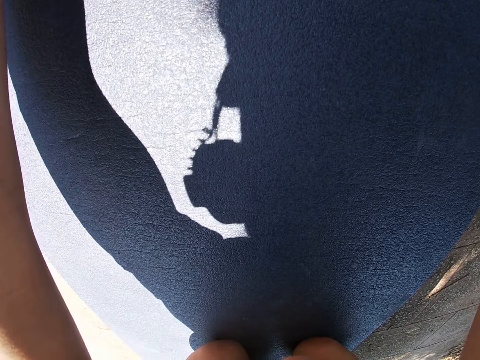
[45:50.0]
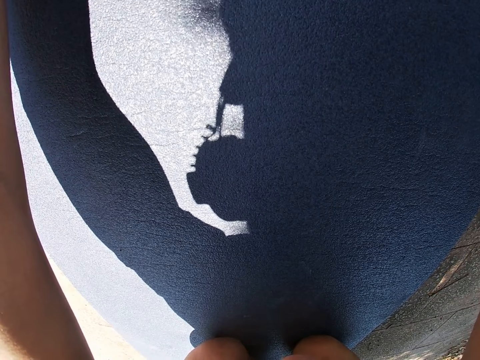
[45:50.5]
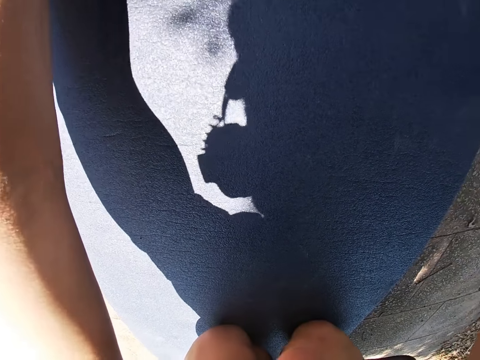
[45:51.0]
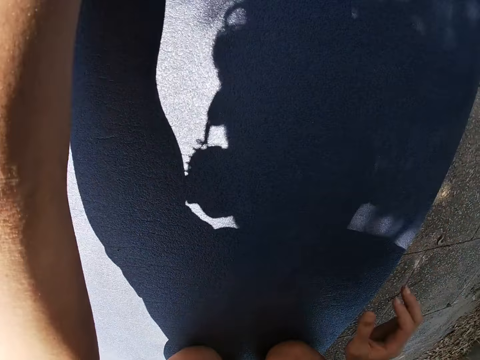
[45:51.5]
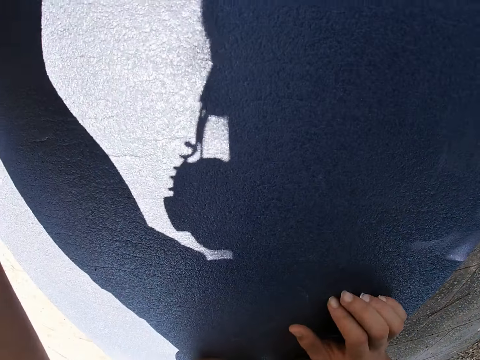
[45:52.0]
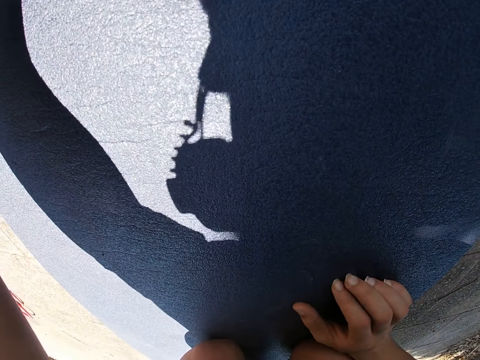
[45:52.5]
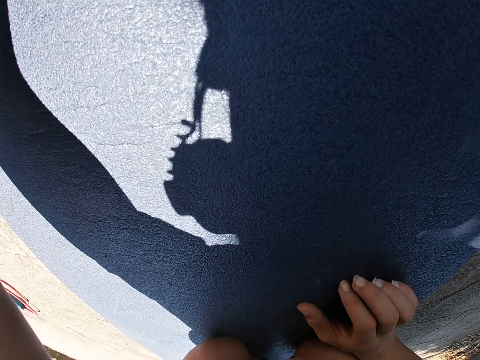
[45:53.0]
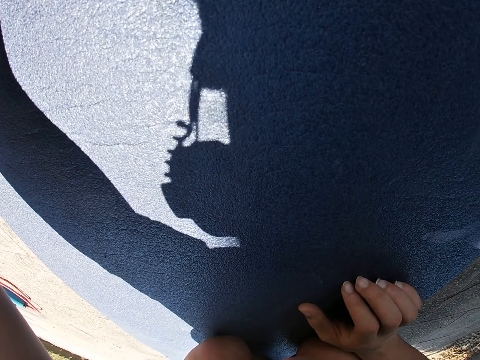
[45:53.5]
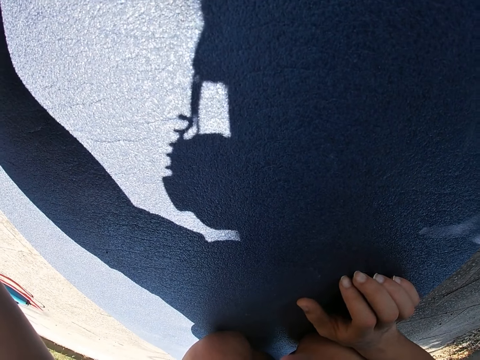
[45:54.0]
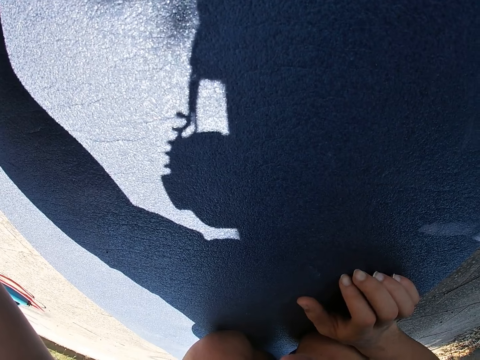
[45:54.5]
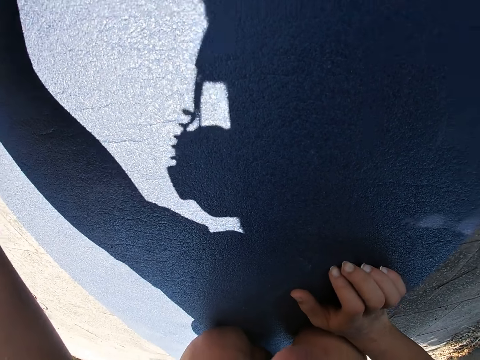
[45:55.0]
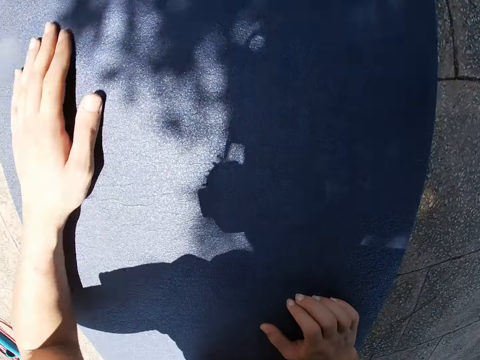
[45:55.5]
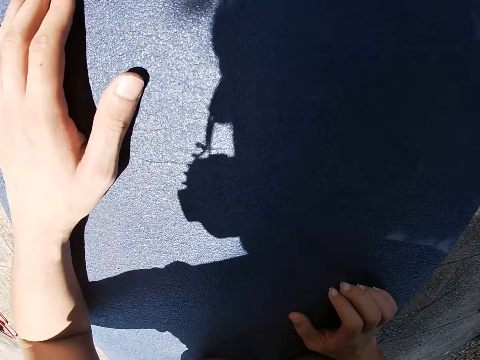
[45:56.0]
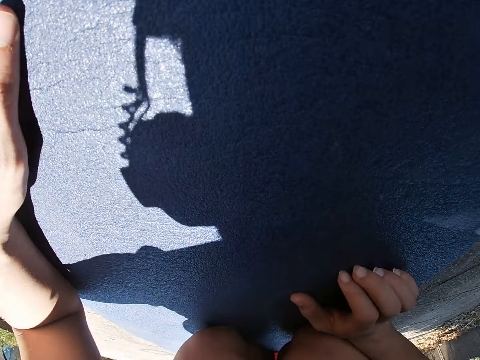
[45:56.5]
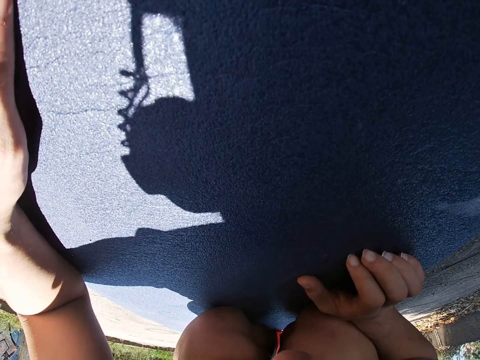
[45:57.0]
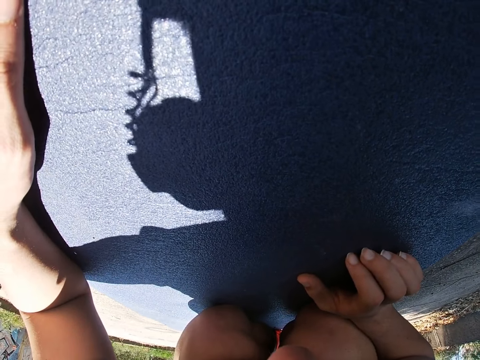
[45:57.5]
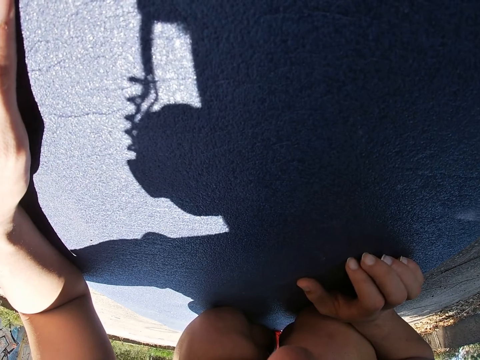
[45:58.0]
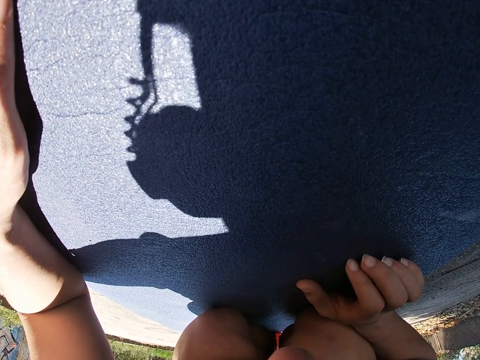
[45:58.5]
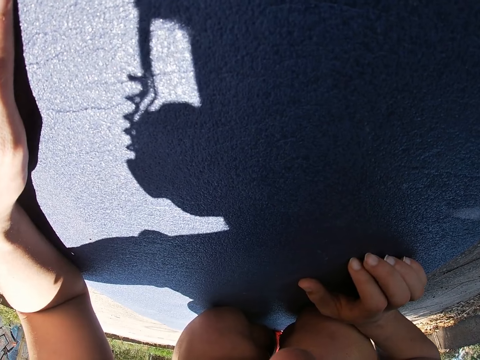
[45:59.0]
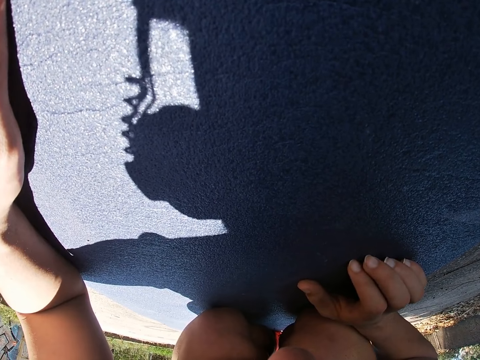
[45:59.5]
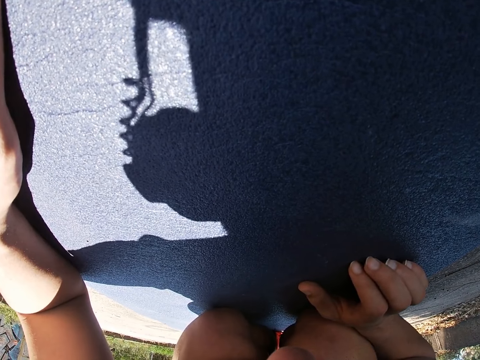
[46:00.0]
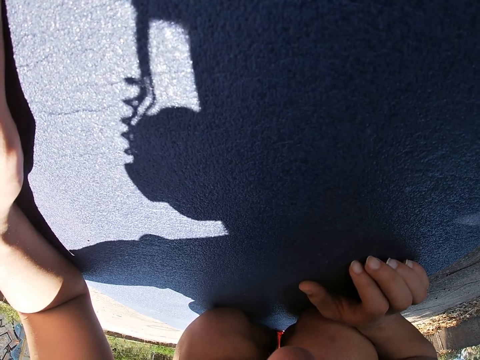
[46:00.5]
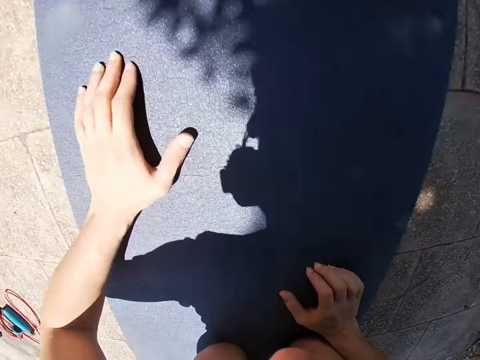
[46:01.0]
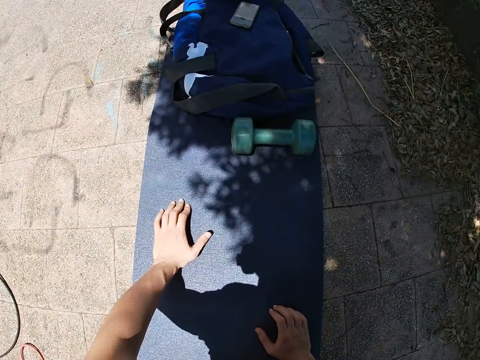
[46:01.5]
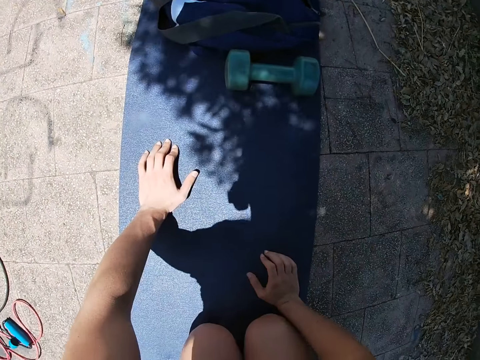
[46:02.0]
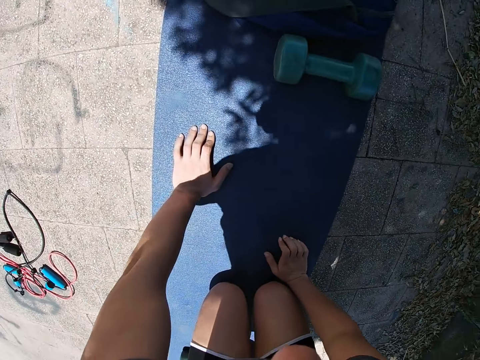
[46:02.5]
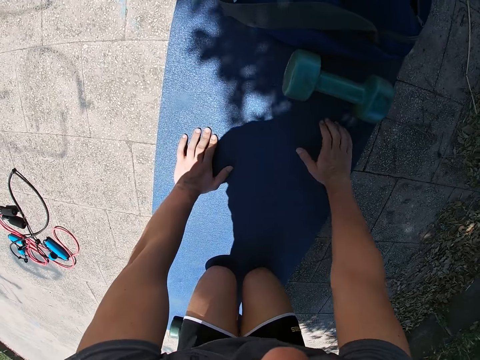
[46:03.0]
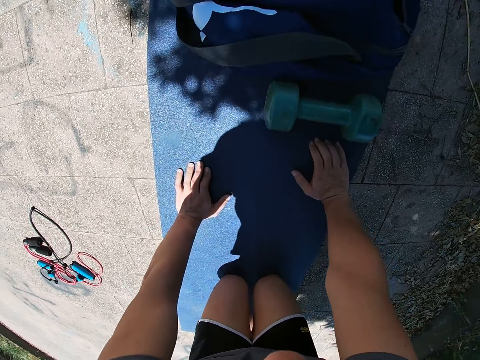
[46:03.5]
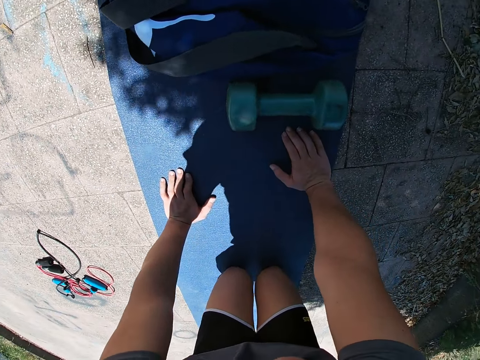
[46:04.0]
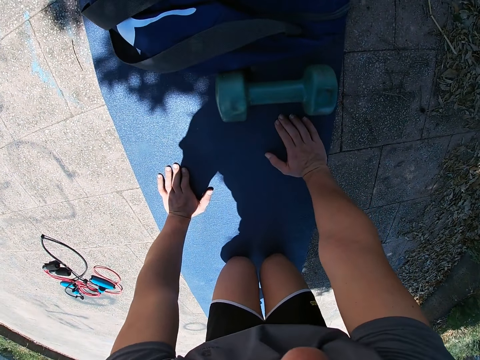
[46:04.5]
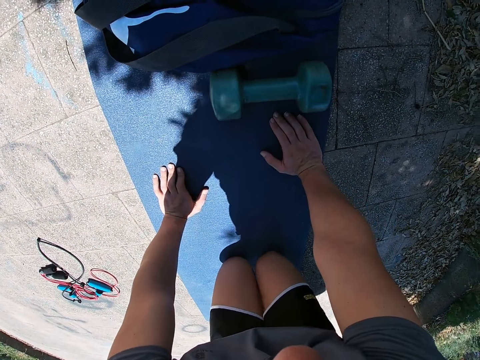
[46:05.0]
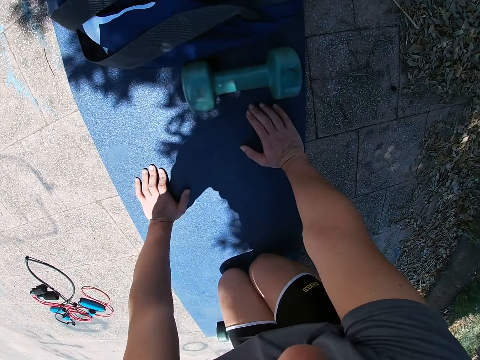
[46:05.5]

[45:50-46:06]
The camera wearer lifts his right hand up. He releases the right hand. He places his right hand on the ground. He moves his left hand on the ground. He lifts the hands. He lifts his body further above the ground. He moves his right hand forward.

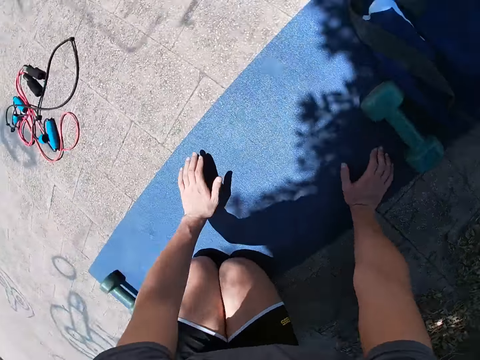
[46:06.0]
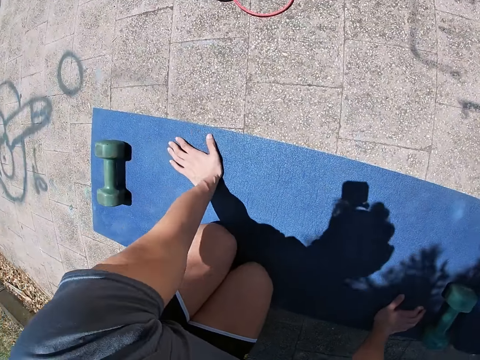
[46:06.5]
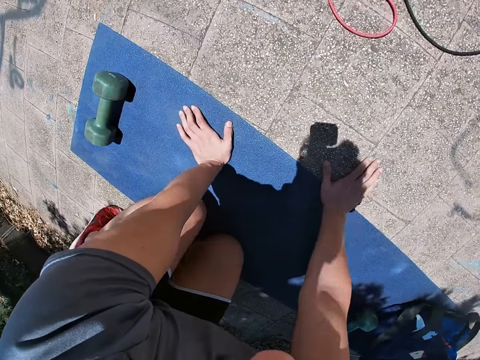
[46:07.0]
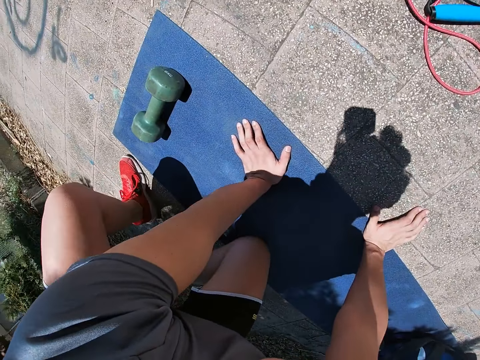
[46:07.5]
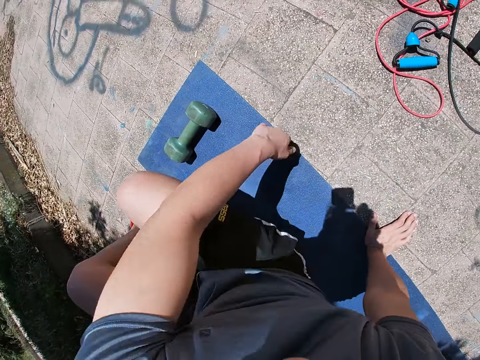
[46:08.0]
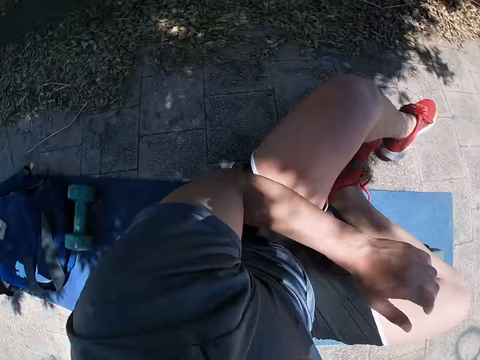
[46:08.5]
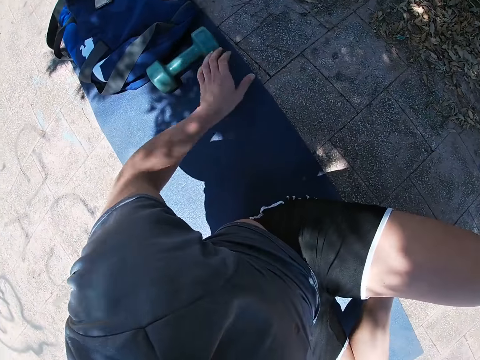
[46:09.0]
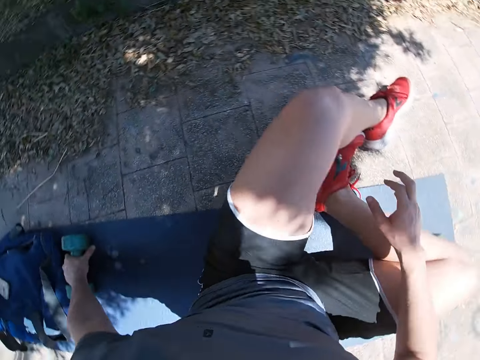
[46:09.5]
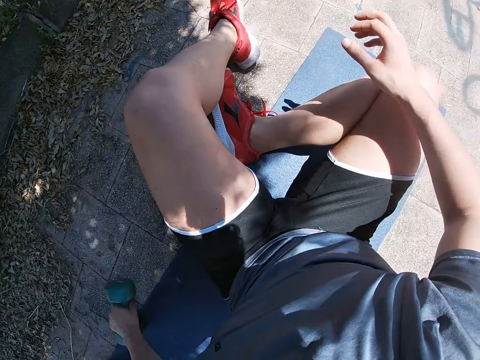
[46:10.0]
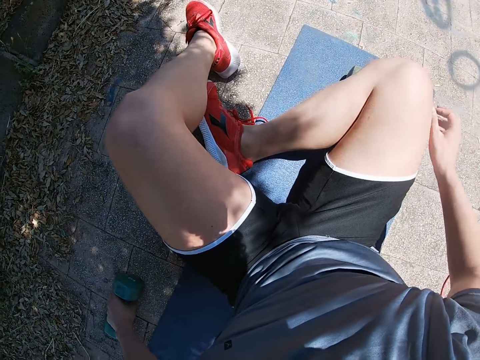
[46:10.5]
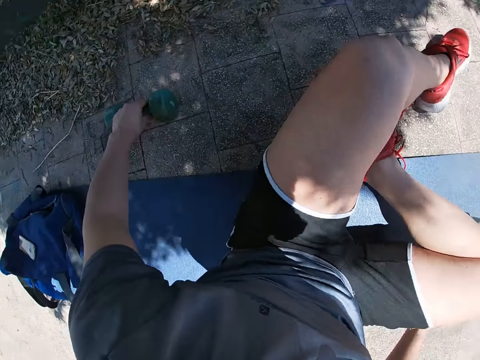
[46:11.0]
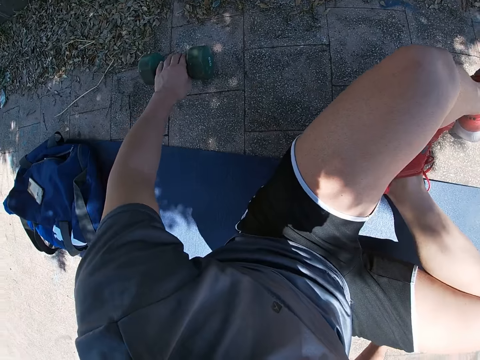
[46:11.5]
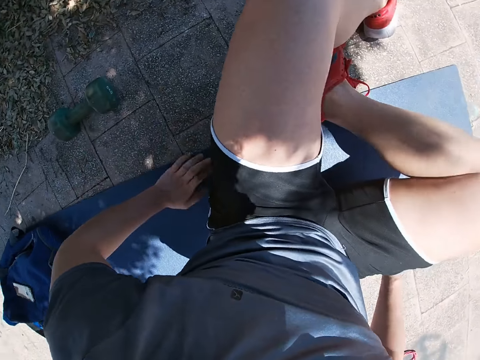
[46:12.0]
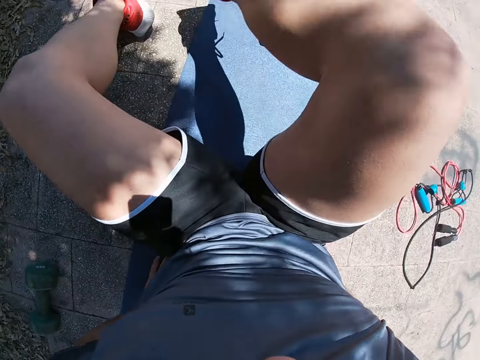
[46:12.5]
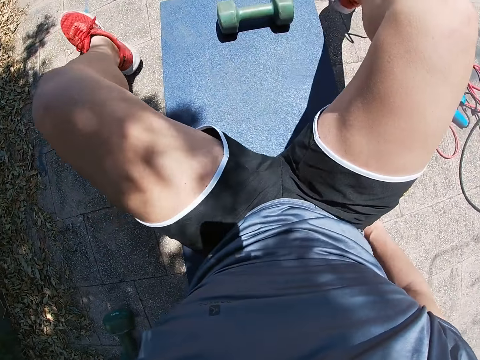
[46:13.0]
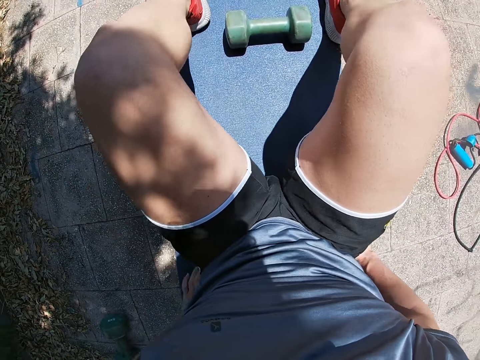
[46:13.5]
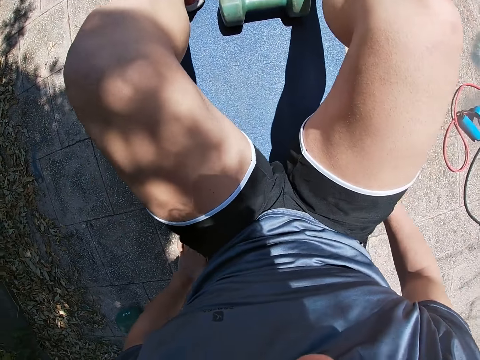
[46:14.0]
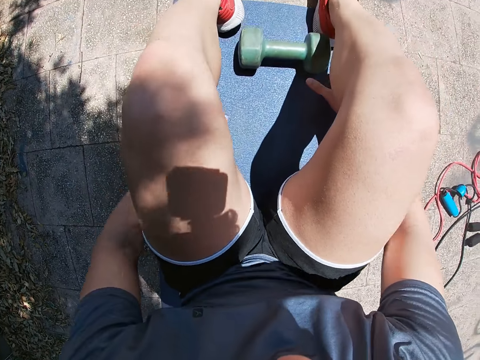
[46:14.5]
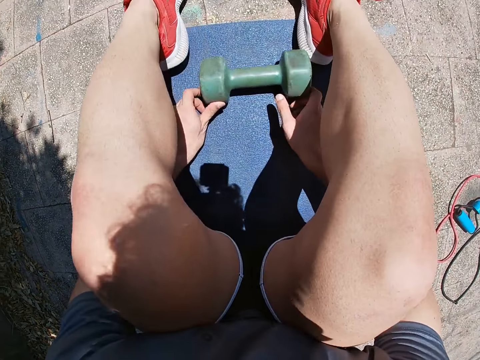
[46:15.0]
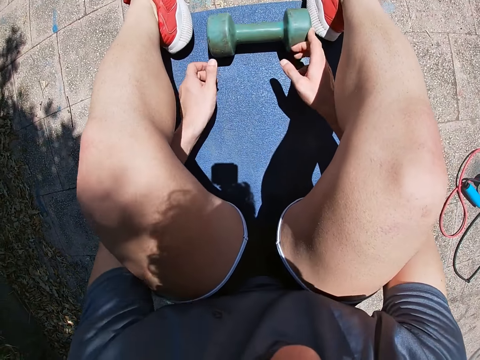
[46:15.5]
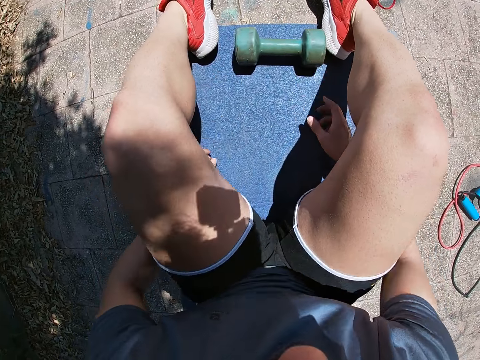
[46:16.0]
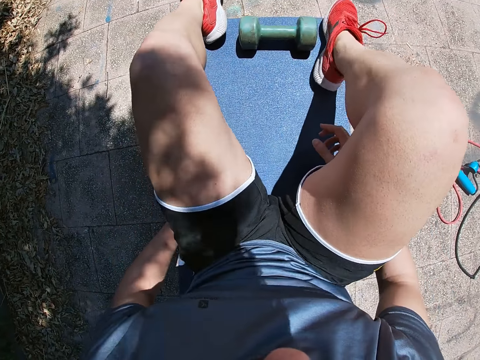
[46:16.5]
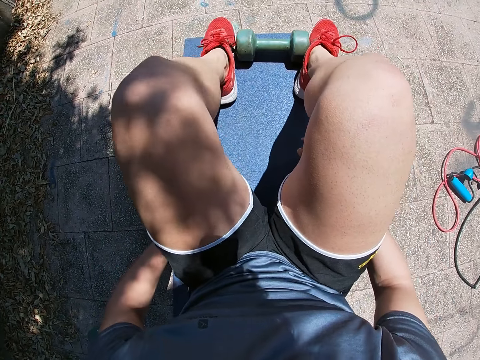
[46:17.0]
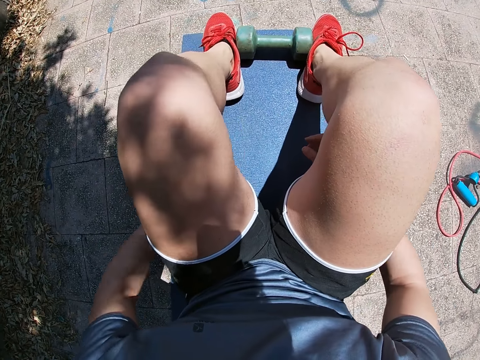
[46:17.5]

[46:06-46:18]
The camera wearer turns. He sits down on the ground. He picks up a dumbbell from the ground with his left hand. He holds the dumbbell with the left hand. He drops the dumbbell on the ground. He moves his right leg to the right. He rolls another dumbbell on the ground with both hands.
